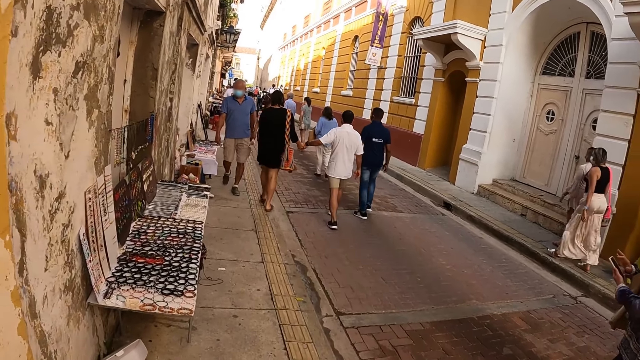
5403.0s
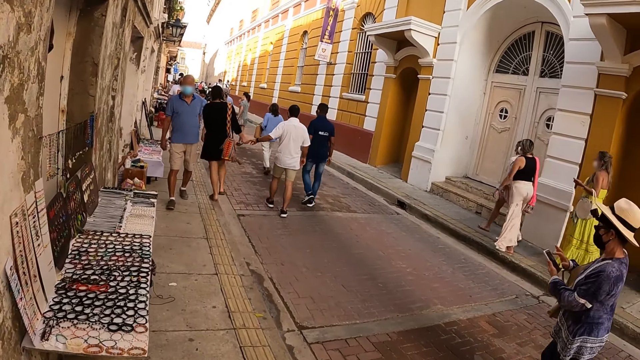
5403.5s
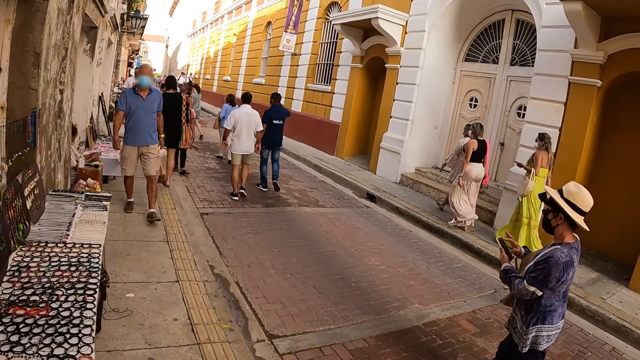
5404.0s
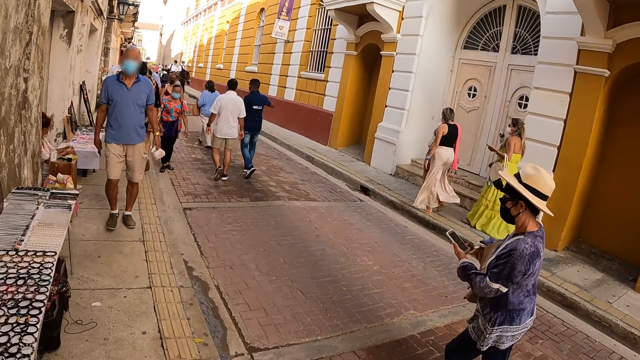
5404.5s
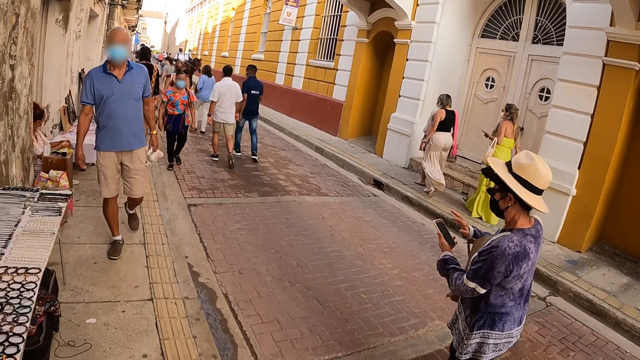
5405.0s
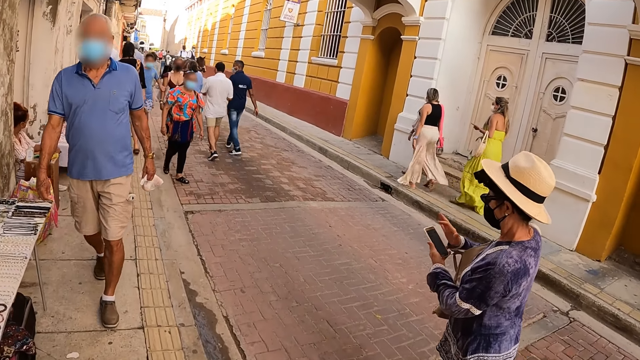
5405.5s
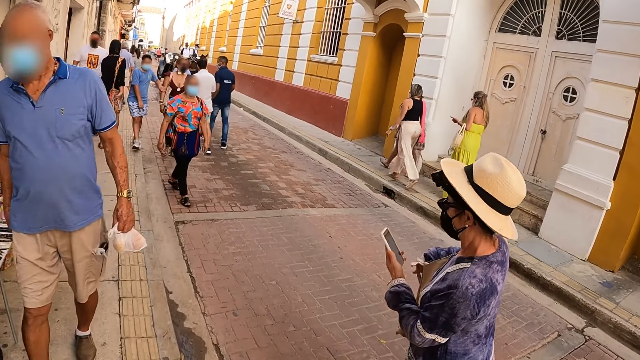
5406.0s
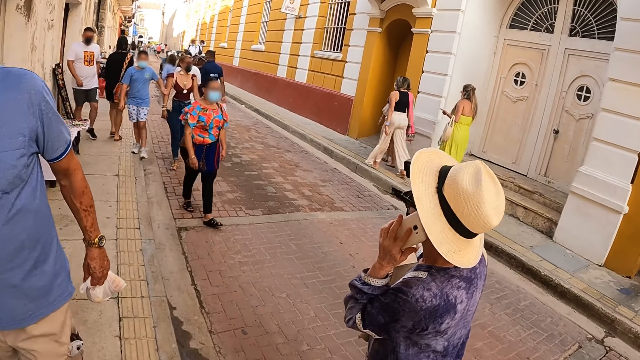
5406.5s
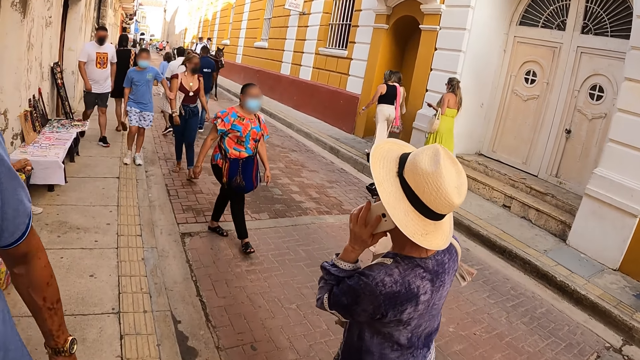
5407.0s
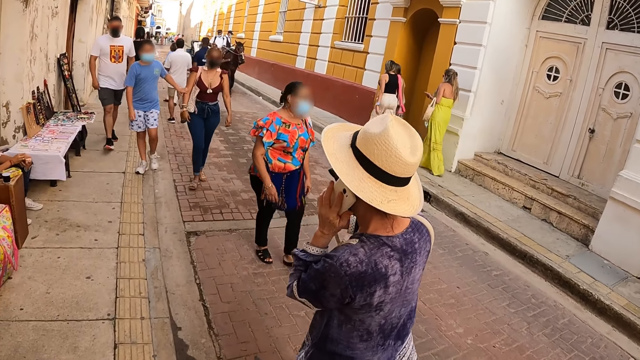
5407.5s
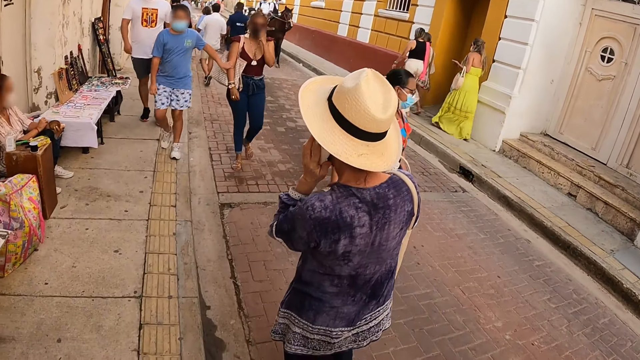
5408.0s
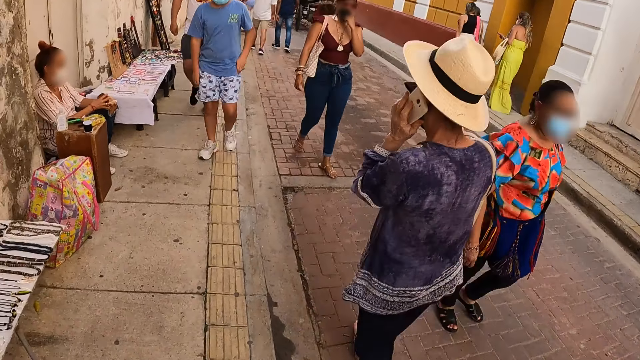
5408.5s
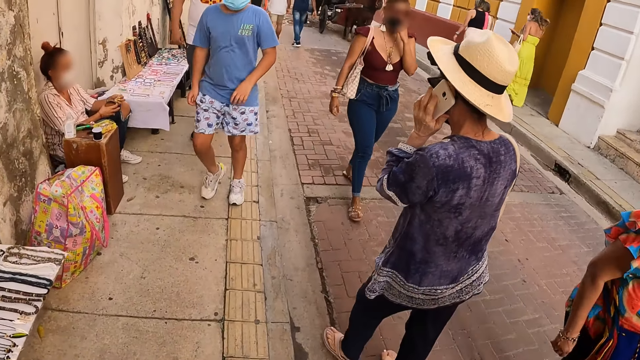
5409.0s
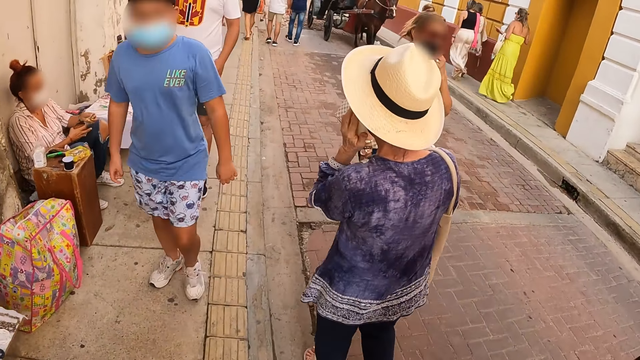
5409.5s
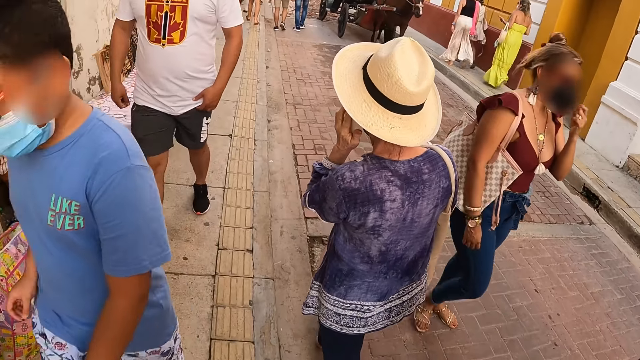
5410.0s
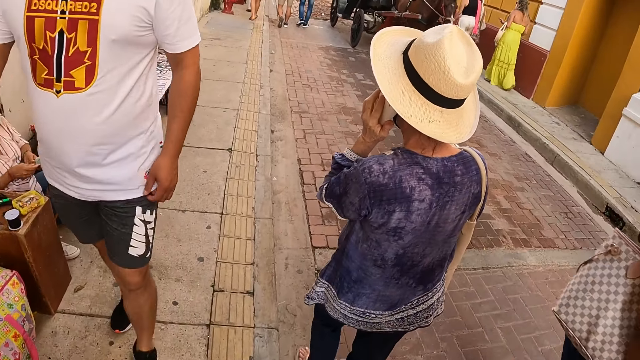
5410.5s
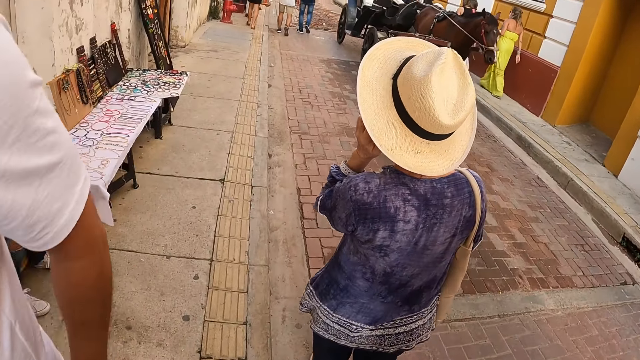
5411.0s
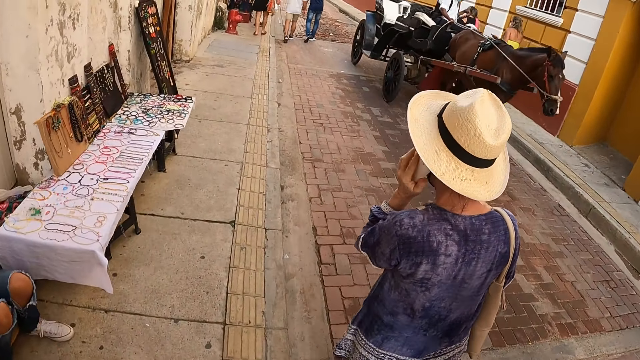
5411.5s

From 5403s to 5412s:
A lady operates a smart phone.

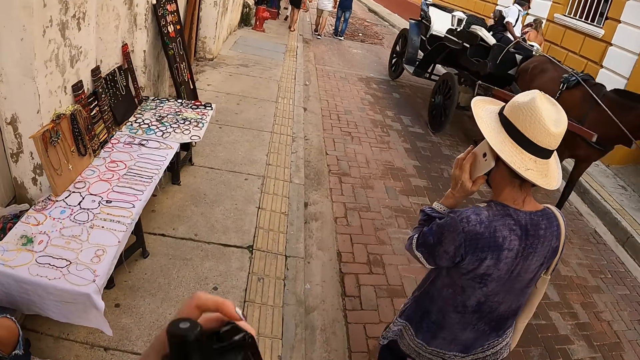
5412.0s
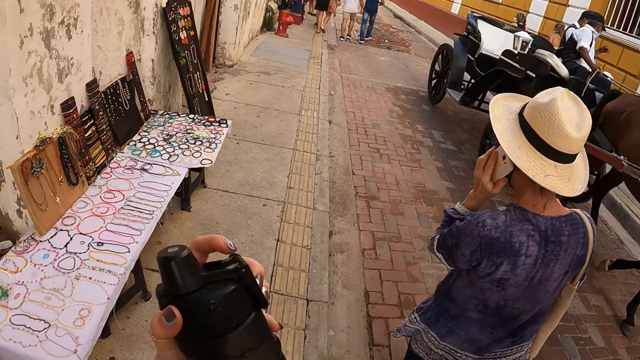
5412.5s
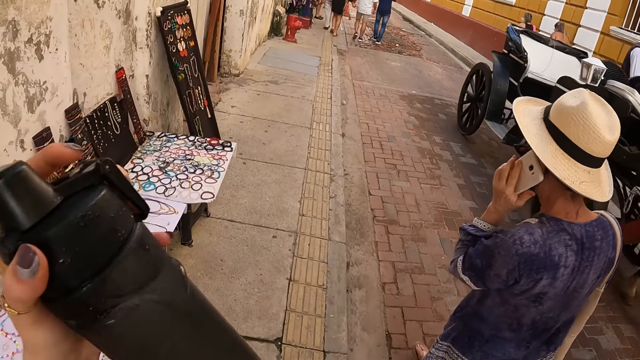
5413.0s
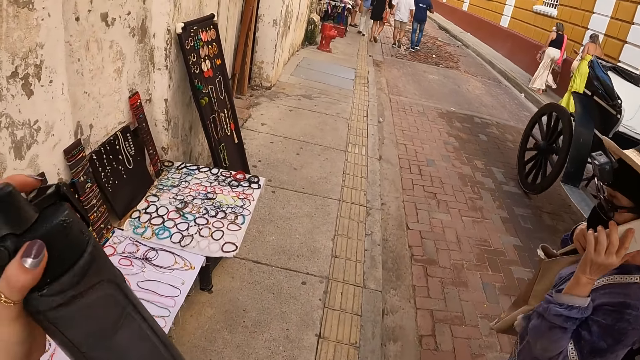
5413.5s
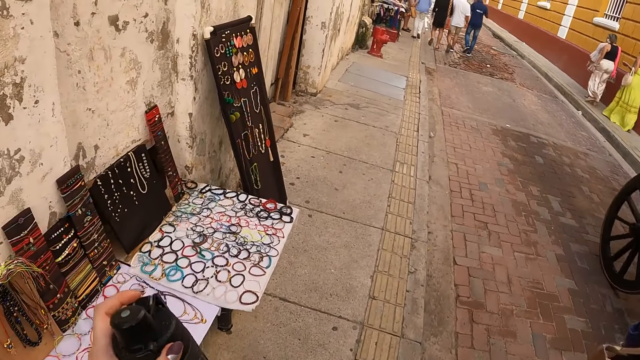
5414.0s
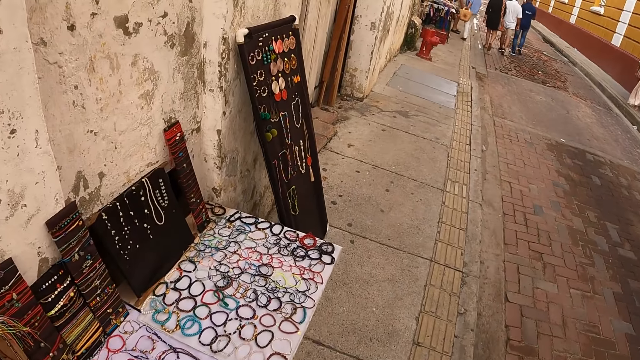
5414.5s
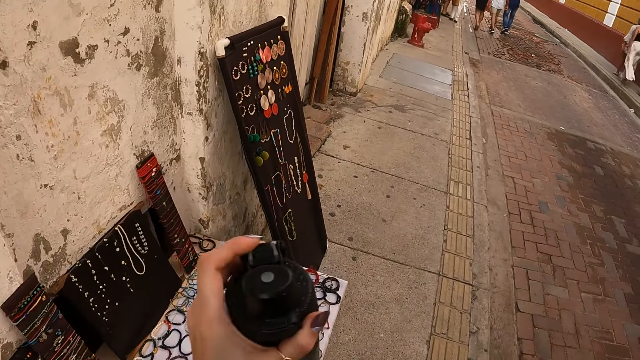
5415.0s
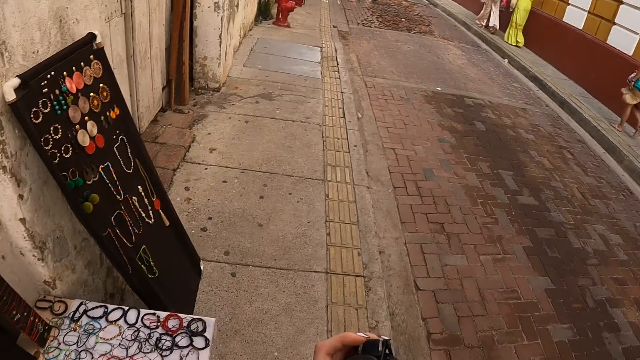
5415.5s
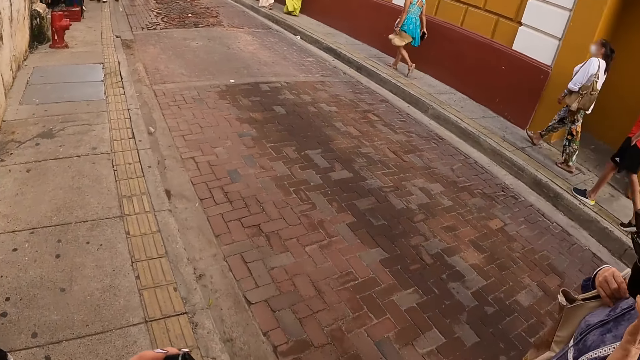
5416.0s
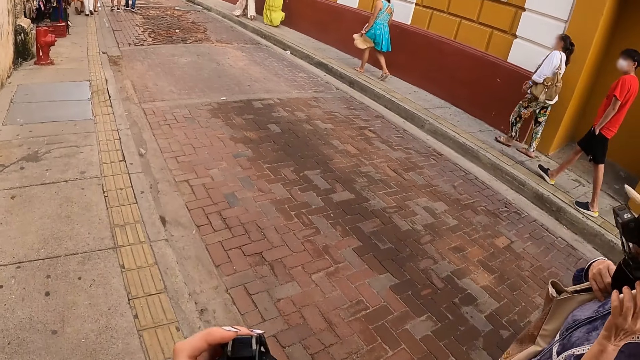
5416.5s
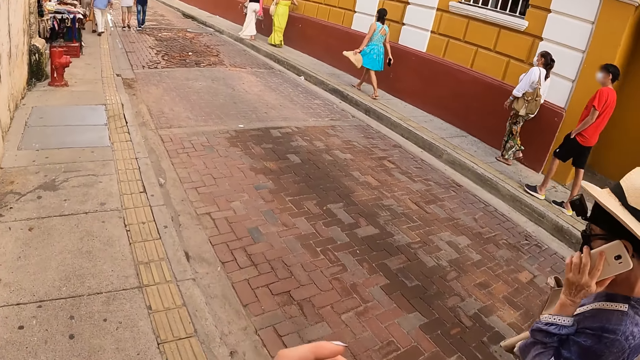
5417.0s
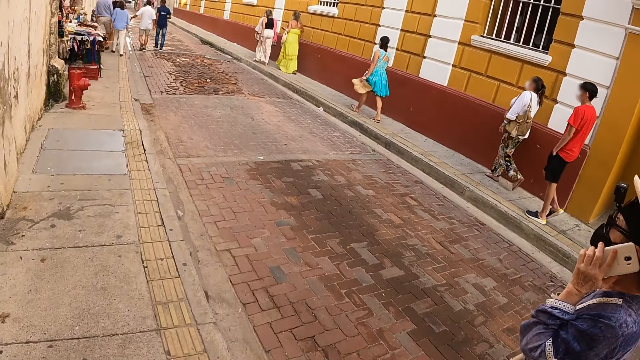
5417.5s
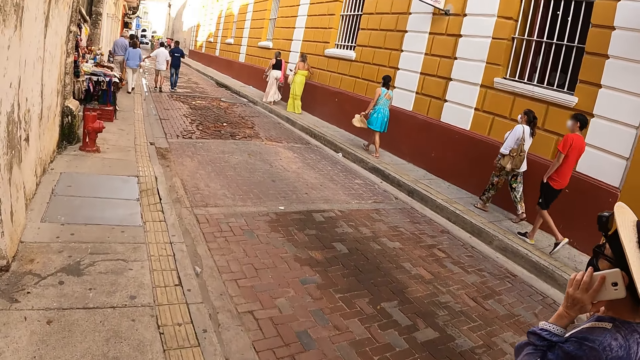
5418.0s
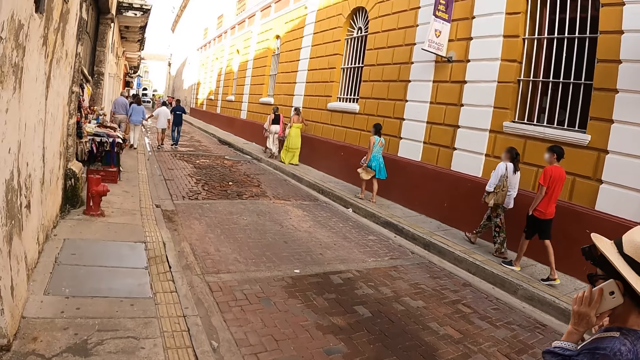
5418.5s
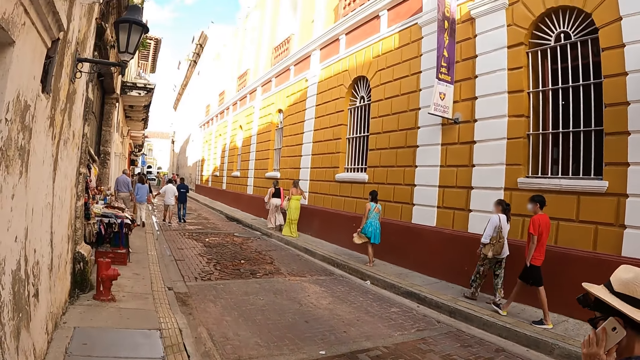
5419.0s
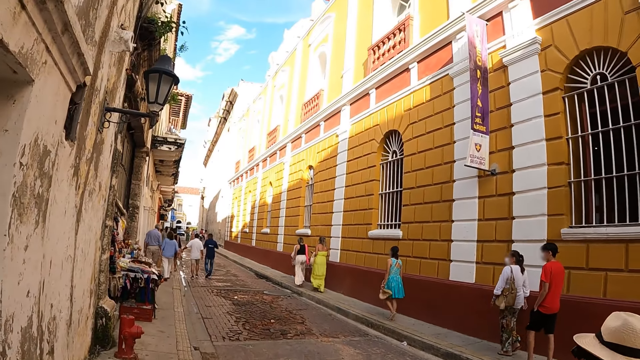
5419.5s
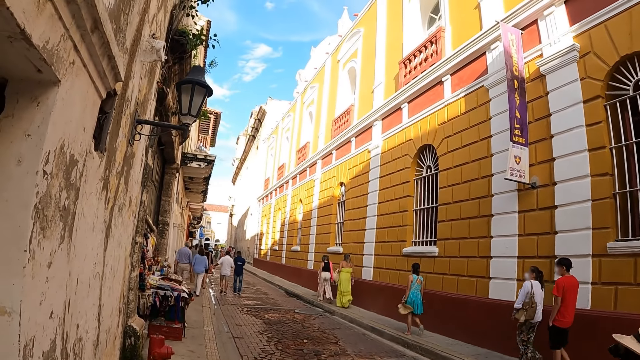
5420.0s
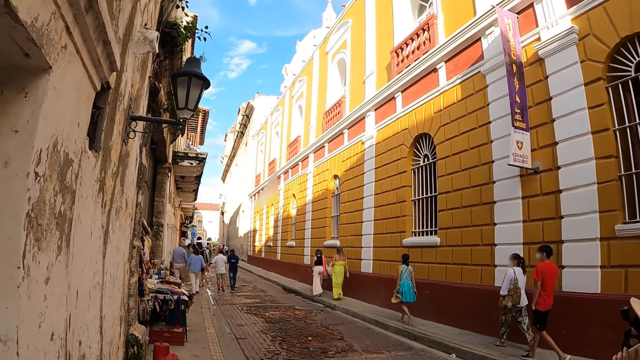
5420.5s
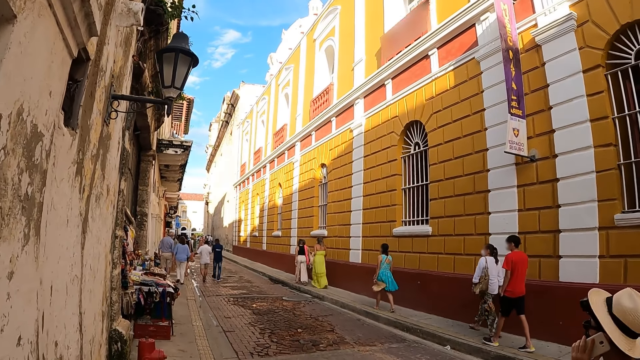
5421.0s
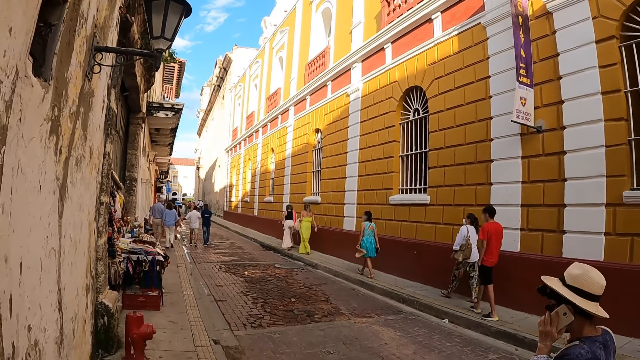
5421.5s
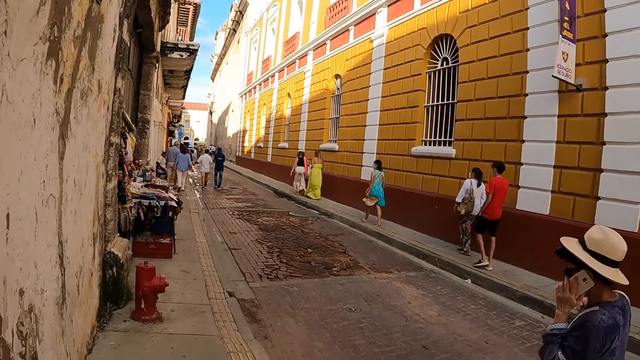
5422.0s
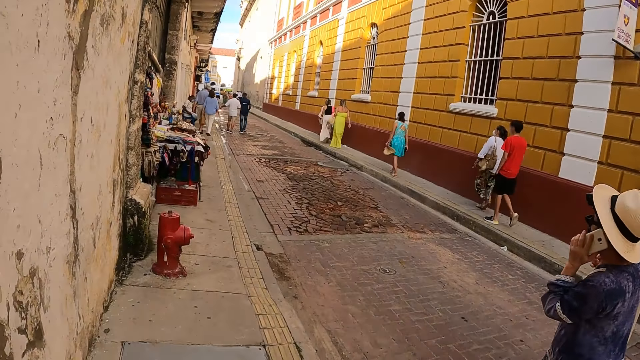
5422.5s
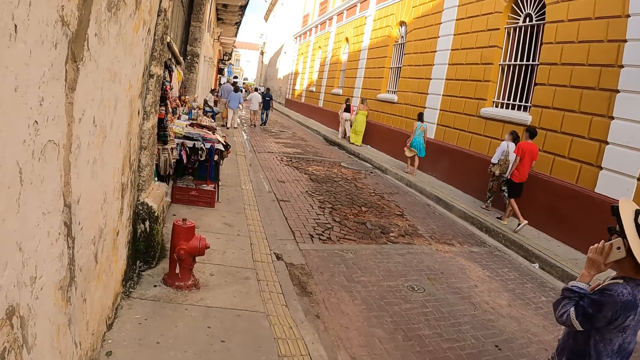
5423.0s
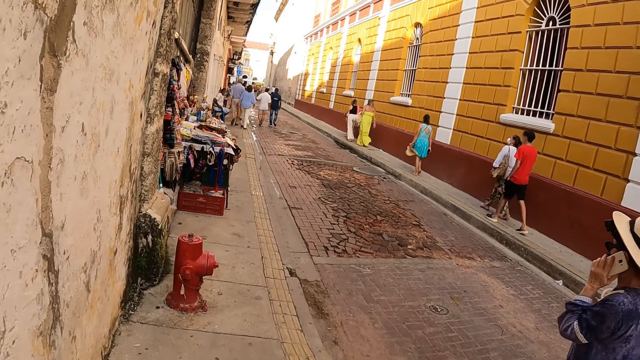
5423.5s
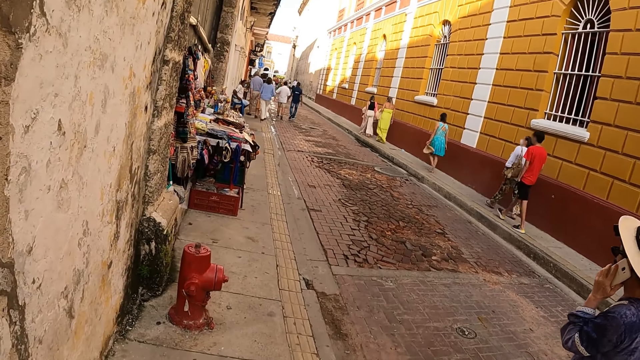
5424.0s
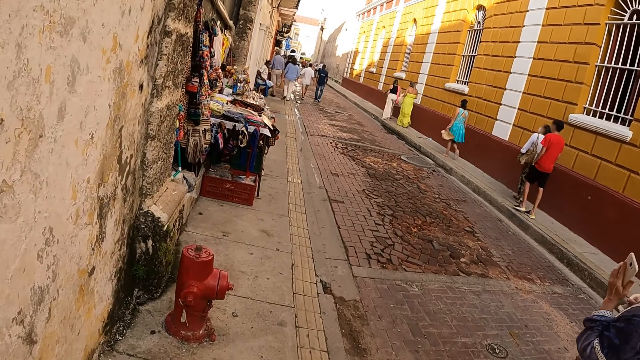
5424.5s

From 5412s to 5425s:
The camera wearer holds up a disposable water bottle with the left hand. They walk with others. They look around the pathway. A woman walks forward. The camera wearer walks forward.
